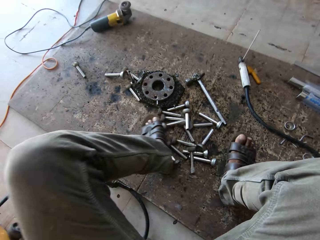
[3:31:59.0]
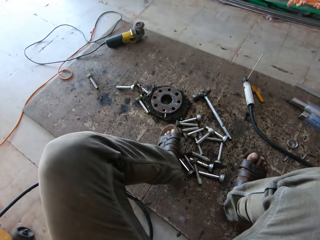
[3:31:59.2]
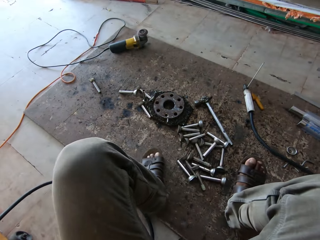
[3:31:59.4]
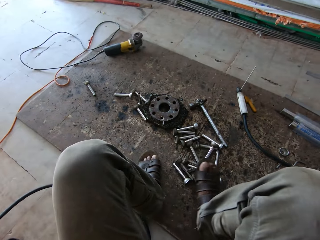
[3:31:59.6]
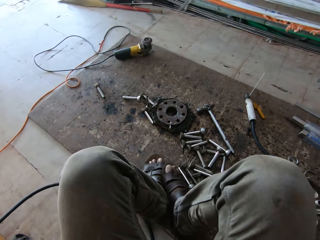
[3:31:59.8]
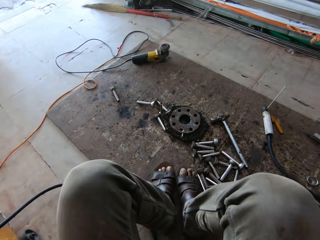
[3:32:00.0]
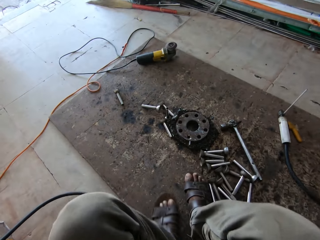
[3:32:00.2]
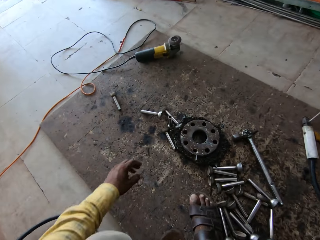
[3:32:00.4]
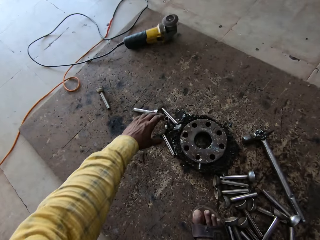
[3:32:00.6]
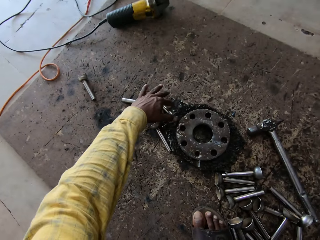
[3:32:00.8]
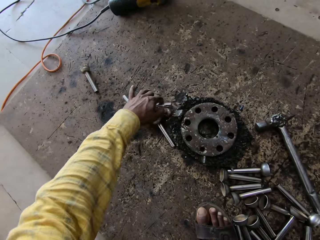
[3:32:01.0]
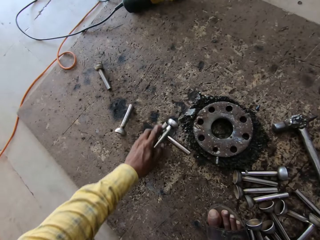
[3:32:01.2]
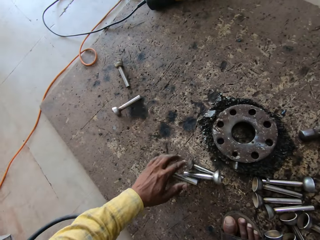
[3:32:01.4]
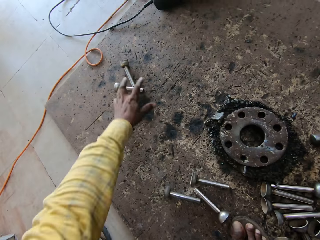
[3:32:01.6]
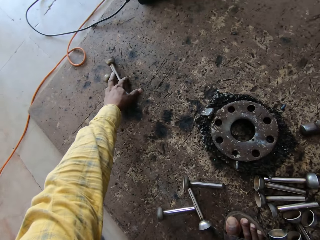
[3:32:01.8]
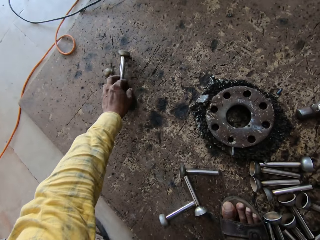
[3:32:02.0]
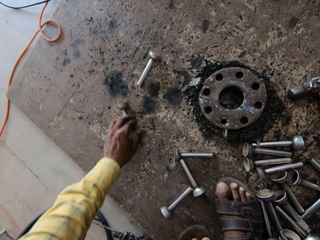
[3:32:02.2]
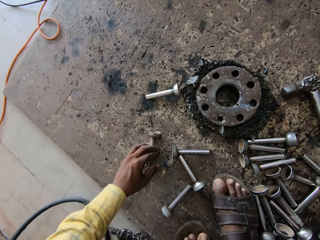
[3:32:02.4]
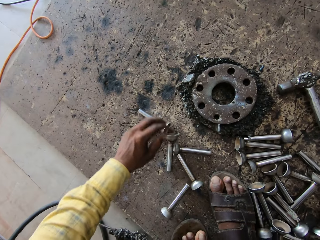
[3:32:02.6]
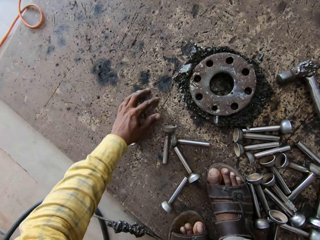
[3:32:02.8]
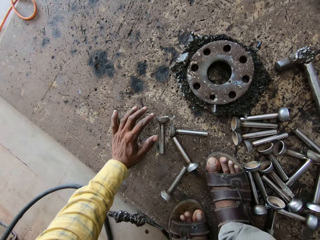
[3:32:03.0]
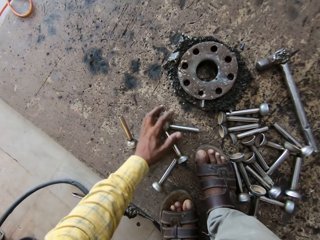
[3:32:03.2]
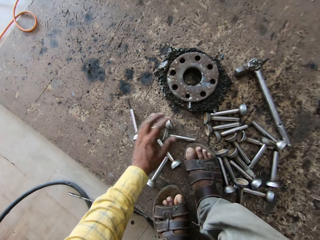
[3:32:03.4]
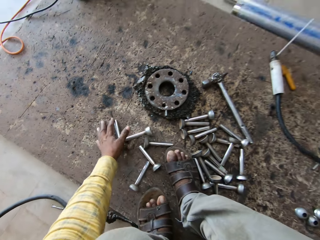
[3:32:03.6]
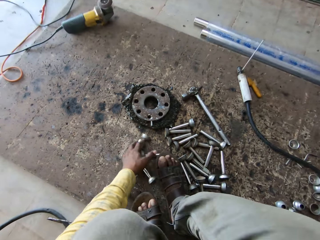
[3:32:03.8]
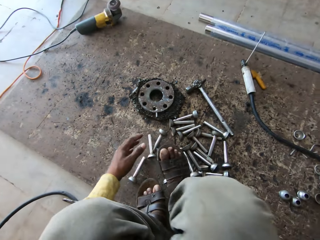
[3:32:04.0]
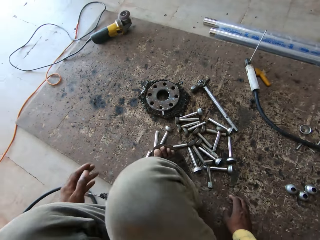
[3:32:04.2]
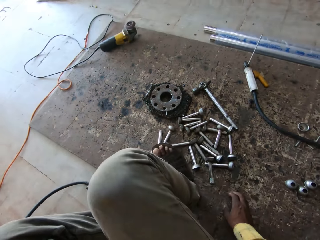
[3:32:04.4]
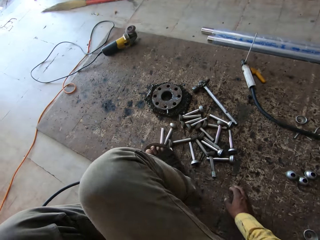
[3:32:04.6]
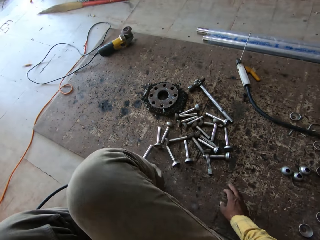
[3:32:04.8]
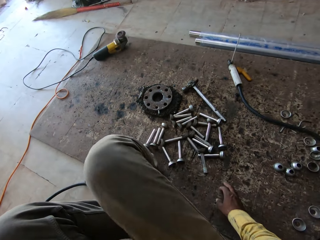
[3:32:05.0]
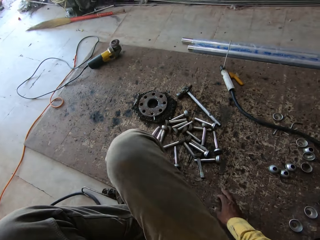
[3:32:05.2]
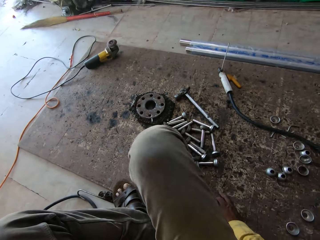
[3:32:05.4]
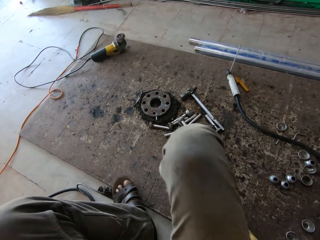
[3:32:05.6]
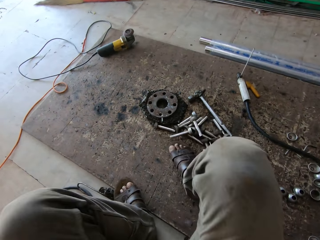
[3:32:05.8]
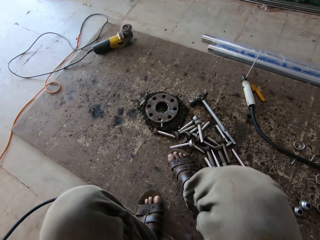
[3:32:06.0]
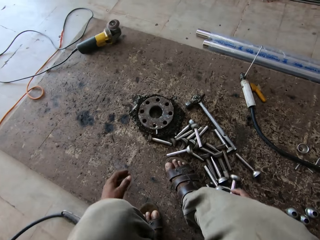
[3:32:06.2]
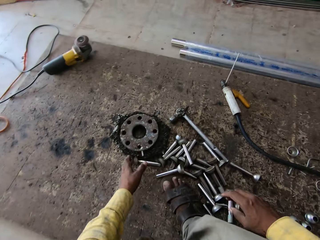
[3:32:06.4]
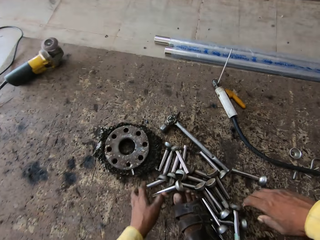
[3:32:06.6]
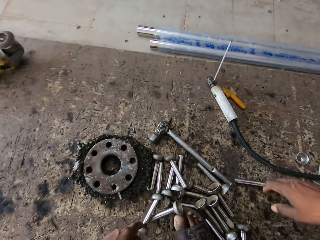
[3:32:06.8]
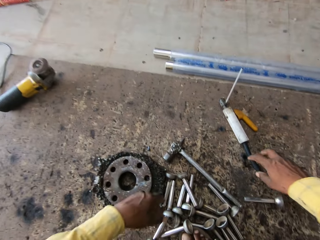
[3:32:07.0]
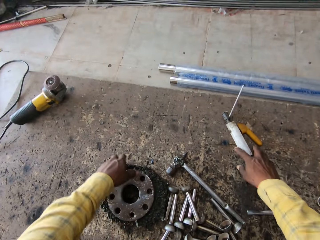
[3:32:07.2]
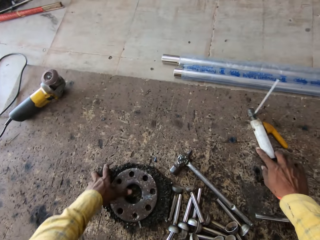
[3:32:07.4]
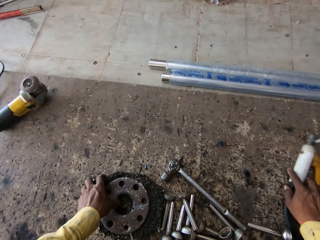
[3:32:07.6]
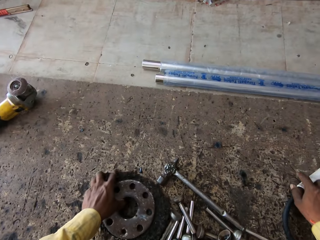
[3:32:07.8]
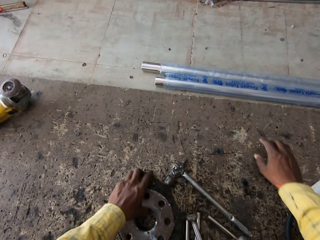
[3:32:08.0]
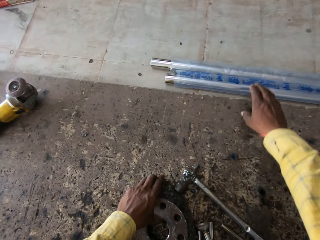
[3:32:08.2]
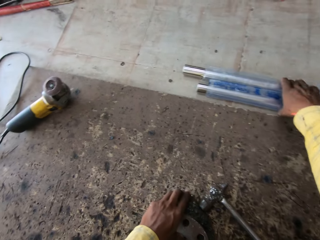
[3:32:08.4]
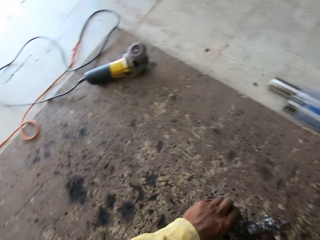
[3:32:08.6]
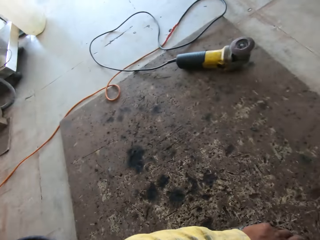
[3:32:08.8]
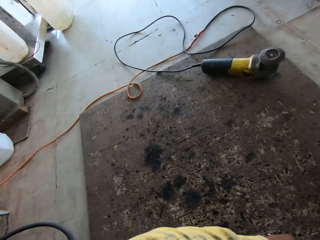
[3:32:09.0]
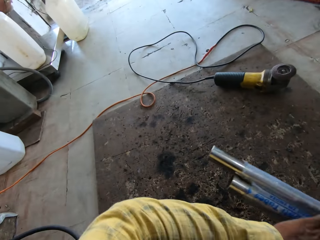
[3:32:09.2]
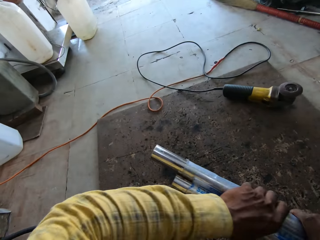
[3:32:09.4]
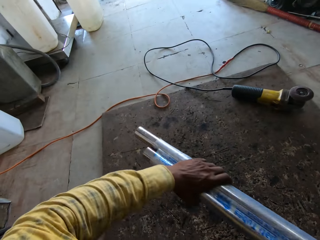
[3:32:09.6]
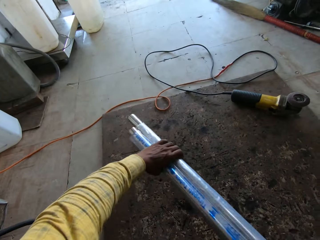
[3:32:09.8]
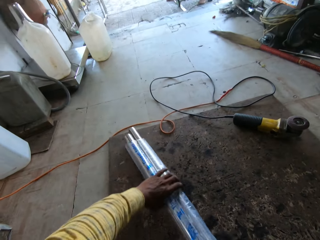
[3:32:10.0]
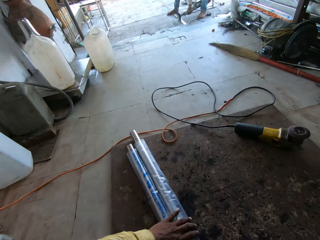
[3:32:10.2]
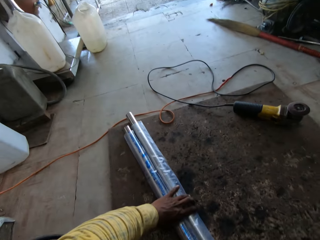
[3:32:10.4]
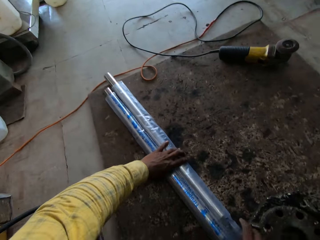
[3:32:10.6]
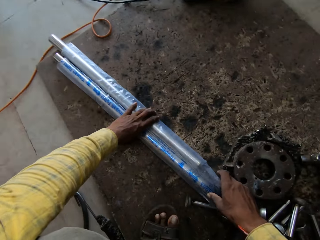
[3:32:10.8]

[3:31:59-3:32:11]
The camera wearer arranges steel bolts with the leg on the floor. They arrange the steel bolts on the floor with the left hand. They move the steel bolts on the floor with the right leg. They arrange the steel bolts with both hands on the floor. They move a welding machine on the floor. They move a welding stand with the left hand. They collect the steel rods or metals from a man to the side. They arrange the steel metals with both hands.

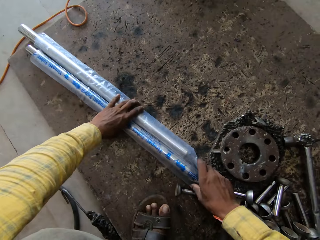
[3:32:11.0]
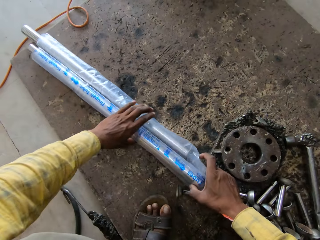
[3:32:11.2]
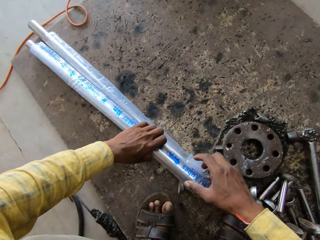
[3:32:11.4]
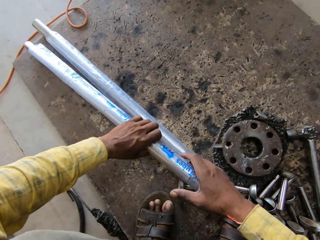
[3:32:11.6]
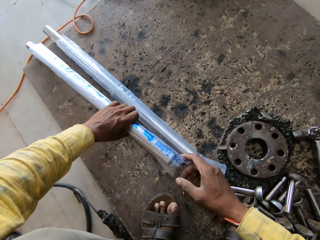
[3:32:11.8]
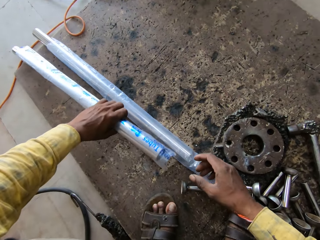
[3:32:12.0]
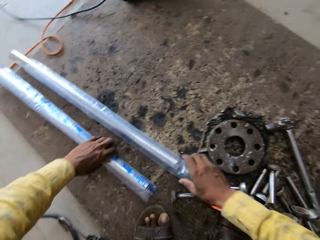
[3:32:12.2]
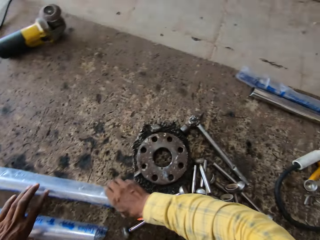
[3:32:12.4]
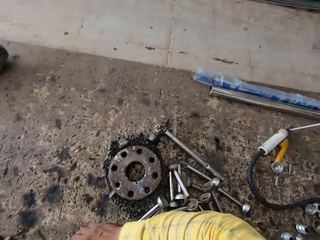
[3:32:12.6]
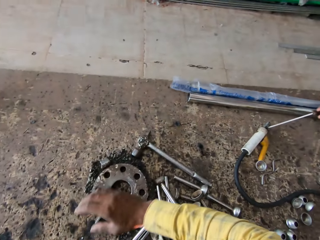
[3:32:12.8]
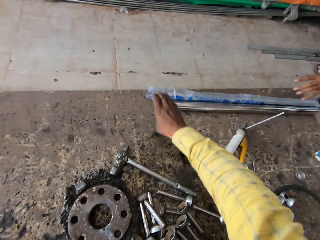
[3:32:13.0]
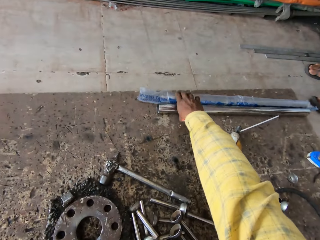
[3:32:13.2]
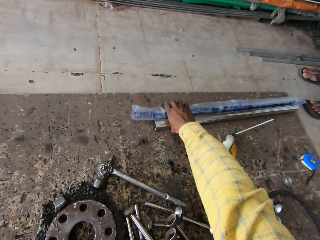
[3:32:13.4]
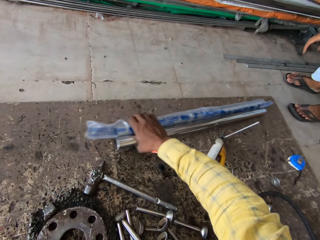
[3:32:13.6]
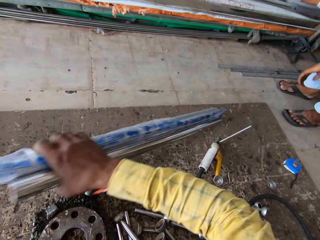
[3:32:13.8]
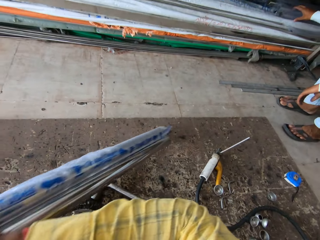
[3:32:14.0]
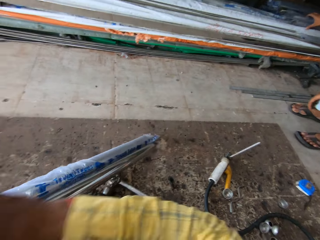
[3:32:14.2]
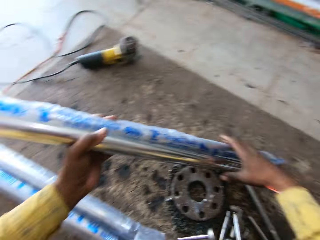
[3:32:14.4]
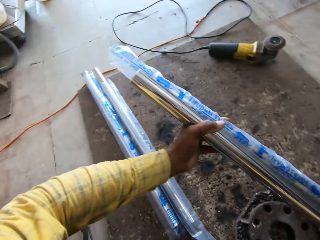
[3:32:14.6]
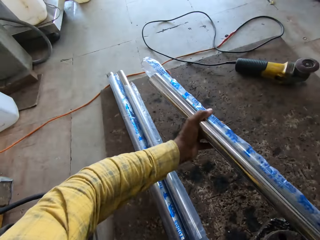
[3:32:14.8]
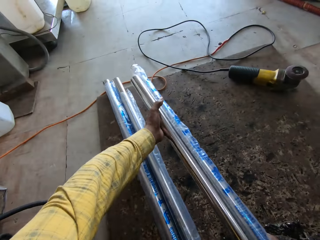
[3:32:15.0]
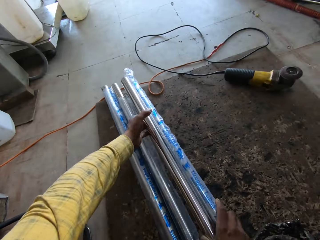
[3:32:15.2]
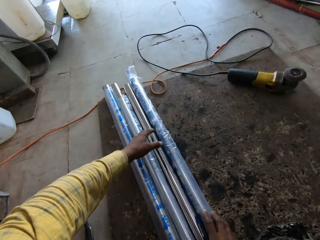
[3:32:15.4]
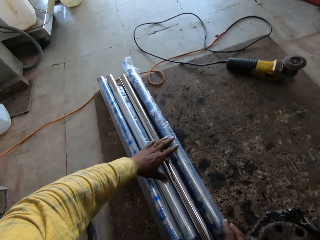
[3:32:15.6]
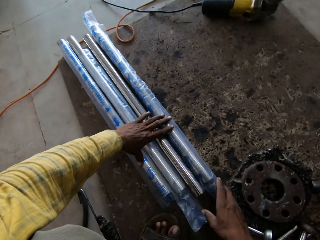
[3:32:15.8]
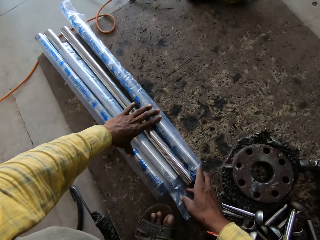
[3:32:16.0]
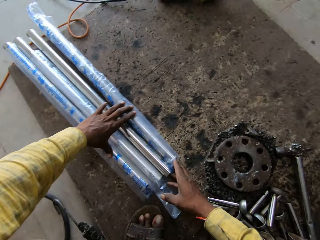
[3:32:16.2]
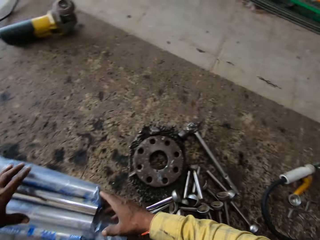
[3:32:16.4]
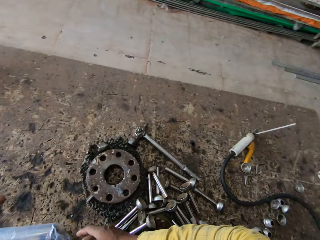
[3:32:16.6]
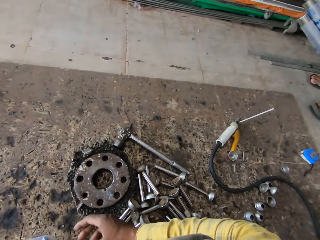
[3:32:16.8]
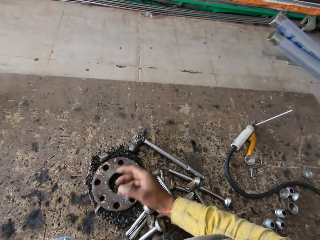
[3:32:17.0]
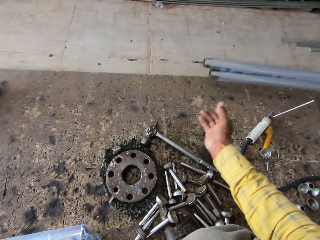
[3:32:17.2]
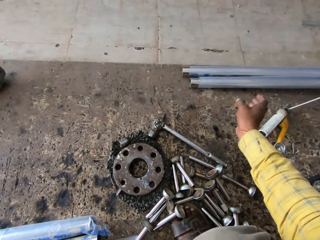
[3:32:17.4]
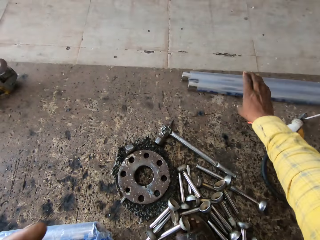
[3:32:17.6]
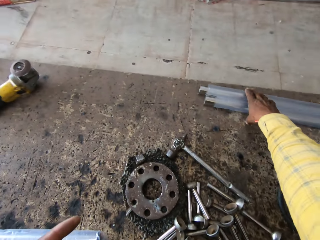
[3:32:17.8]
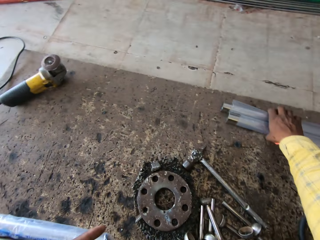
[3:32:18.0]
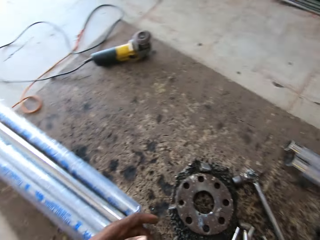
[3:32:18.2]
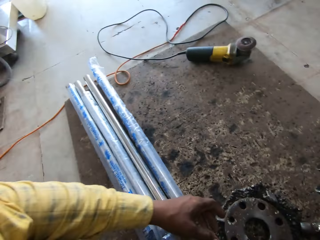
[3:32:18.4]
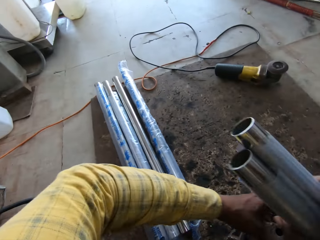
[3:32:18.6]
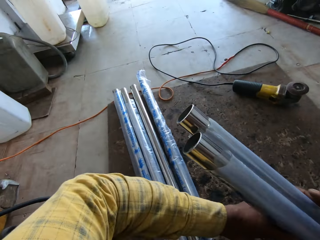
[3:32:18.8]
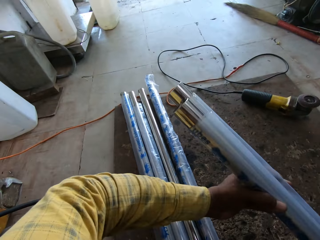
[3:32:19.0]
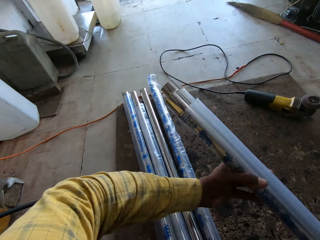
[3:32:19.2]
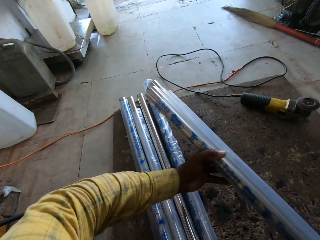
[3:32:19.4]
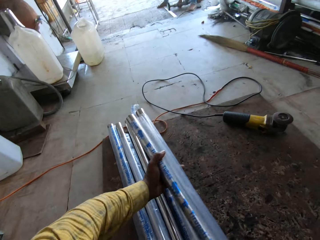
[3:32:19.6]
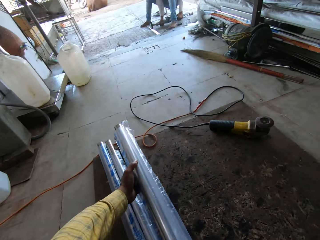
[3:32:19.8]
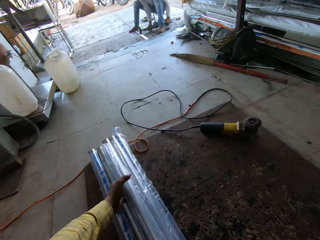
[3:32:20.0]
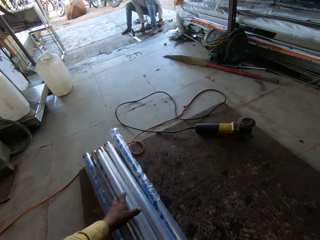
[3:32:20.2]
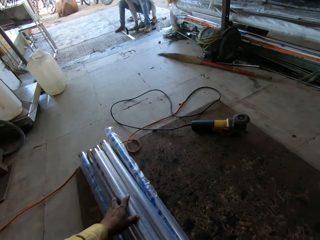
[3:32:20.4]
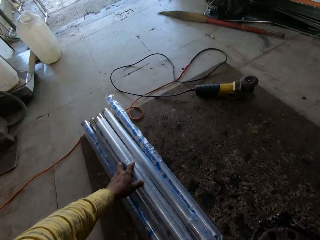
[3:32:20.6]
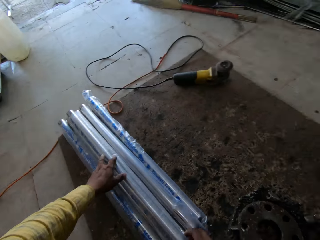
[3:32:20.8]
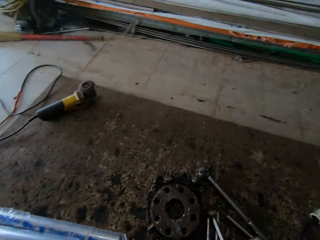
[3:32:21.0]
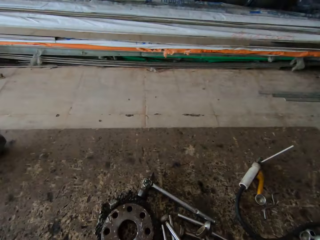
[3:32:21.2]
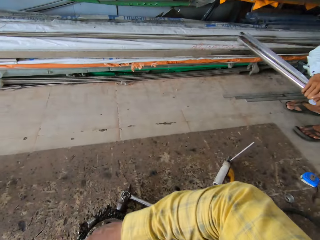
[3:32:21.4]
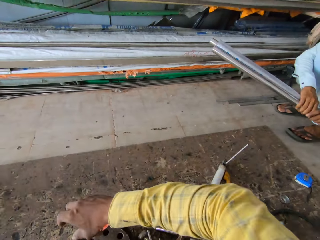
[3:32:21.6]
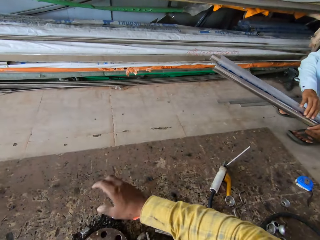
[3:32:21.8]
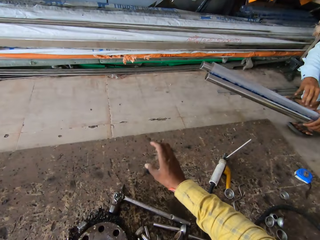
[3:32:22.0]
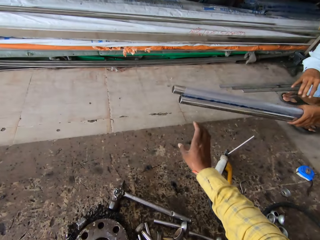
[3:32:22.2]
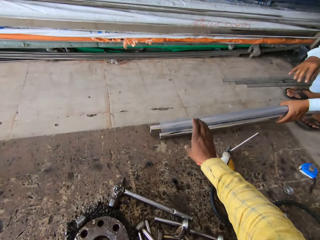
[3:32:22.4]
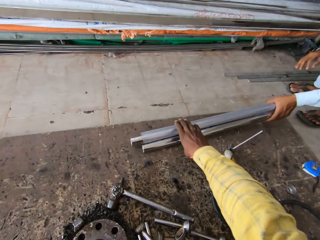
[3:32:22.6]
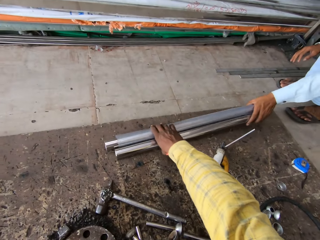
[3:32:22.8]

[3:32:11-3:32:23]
The camera wearer aligns the steel metals. They take steel metals near a person. They hold the steel metals with both hands. They arrange the steel metals on the floor. They turn. They take the steel metals on the floor. They hold the steel metals with both hands. They arrange the steel metals on the floor. They turn. They take the steel metals from the person.
